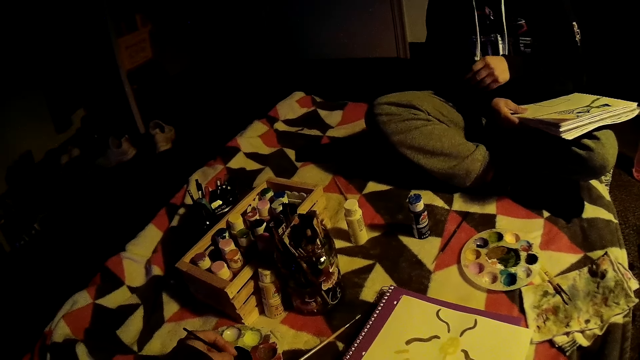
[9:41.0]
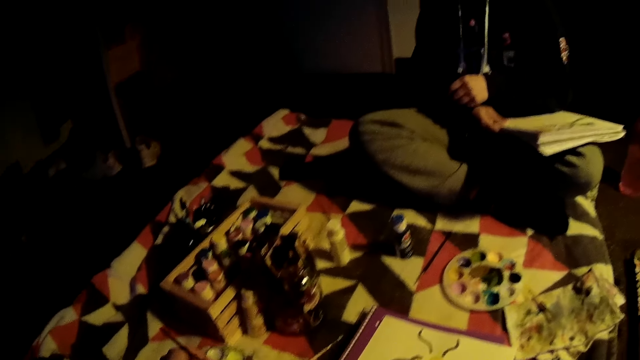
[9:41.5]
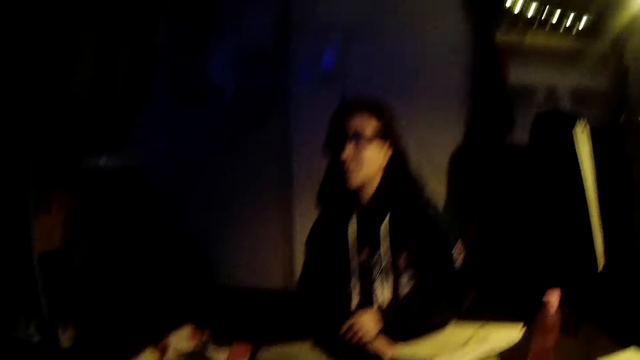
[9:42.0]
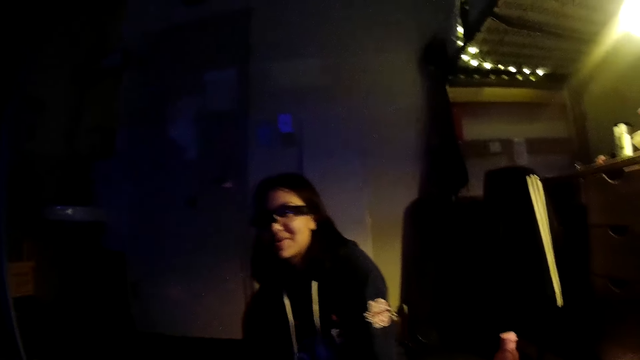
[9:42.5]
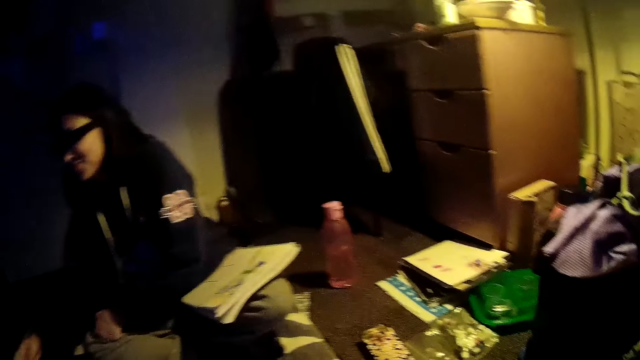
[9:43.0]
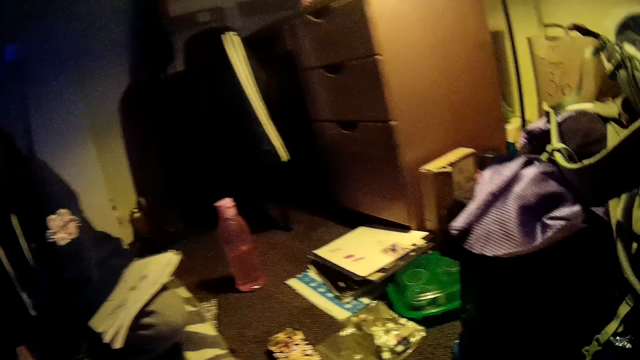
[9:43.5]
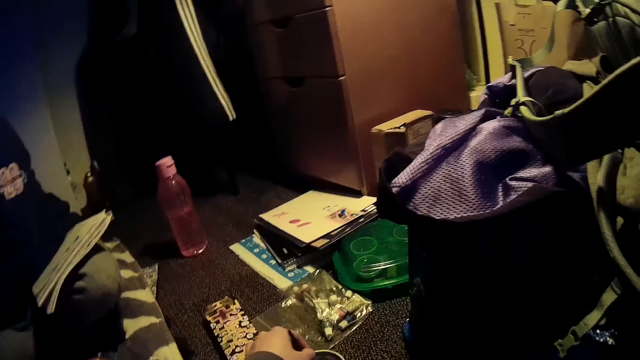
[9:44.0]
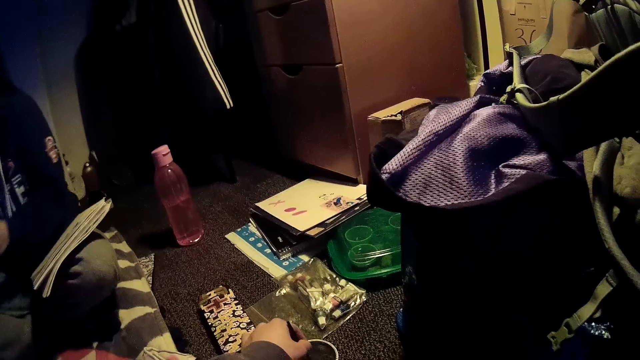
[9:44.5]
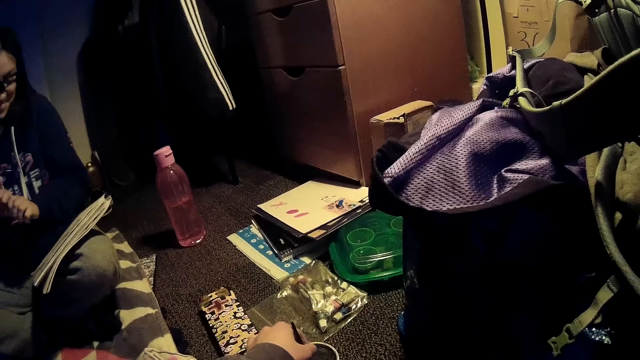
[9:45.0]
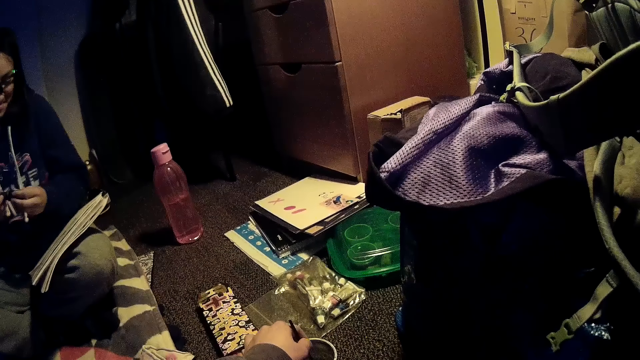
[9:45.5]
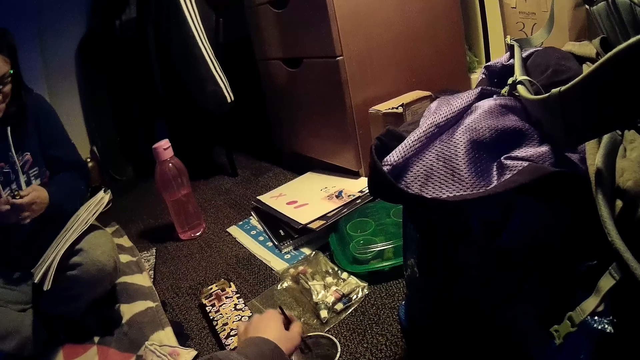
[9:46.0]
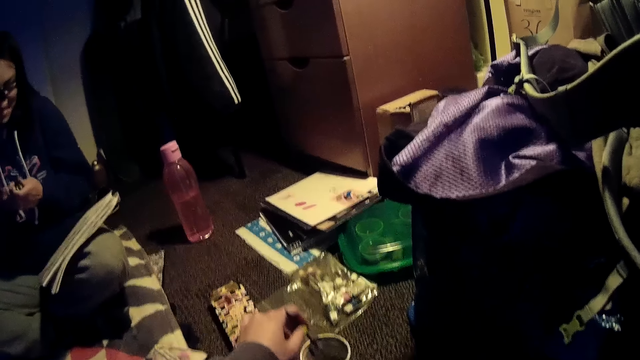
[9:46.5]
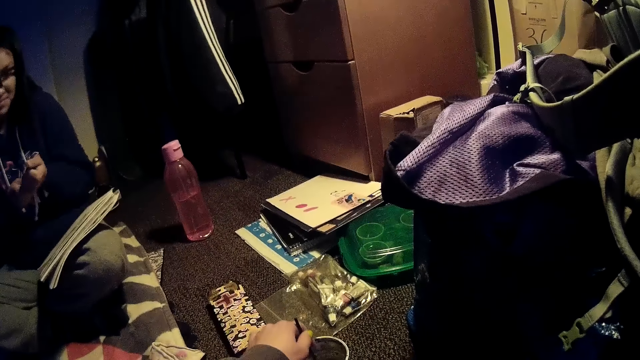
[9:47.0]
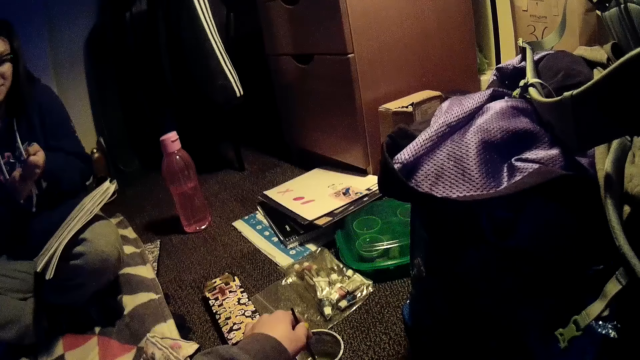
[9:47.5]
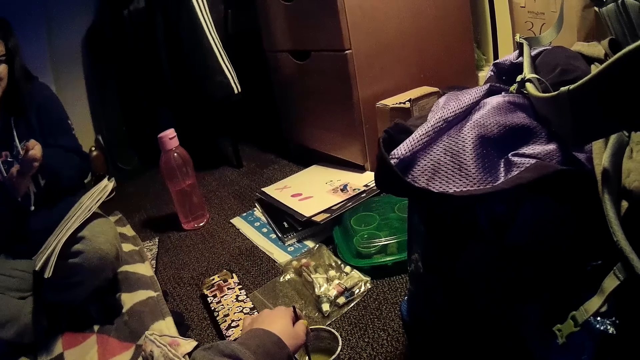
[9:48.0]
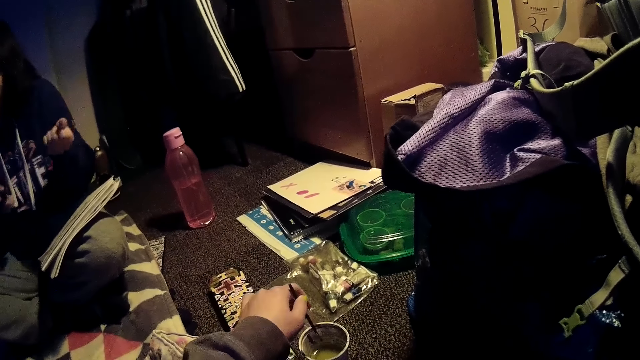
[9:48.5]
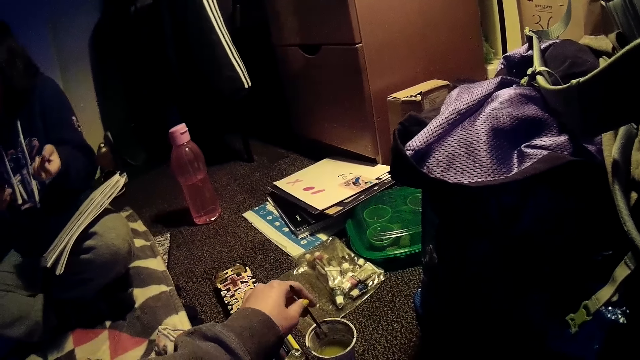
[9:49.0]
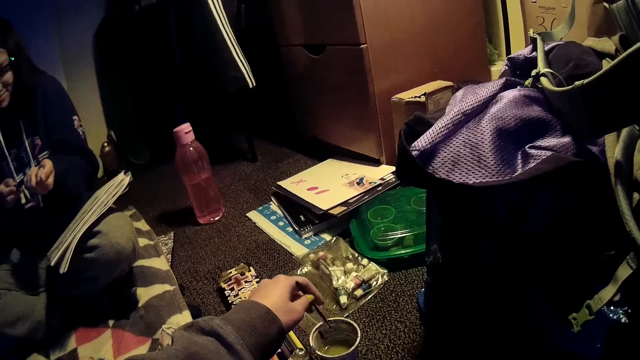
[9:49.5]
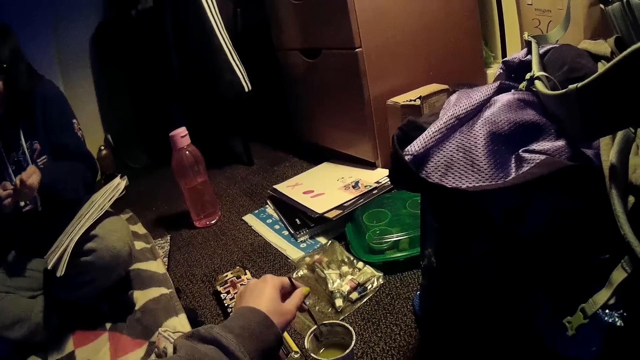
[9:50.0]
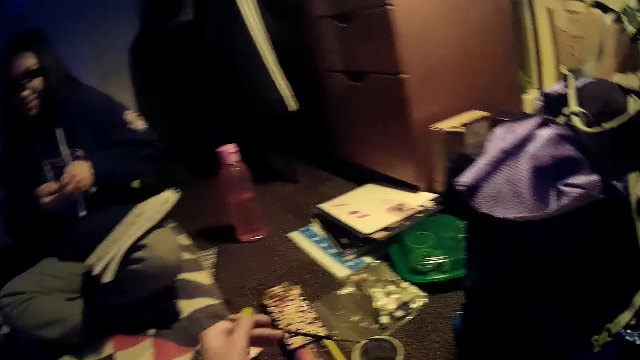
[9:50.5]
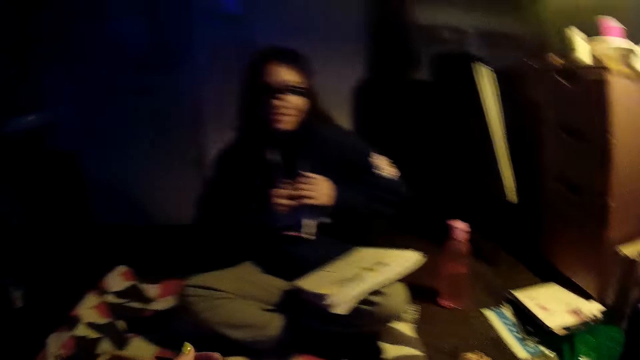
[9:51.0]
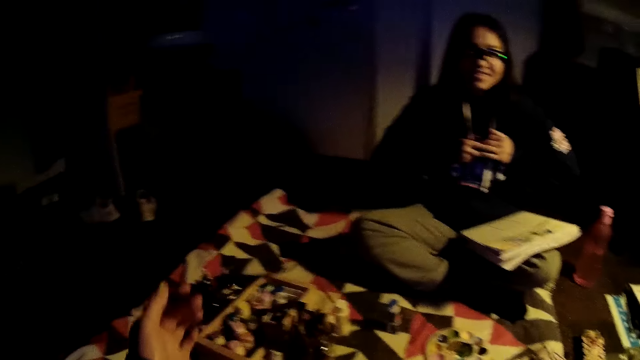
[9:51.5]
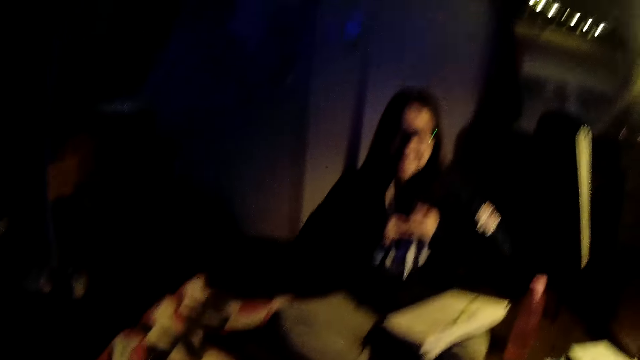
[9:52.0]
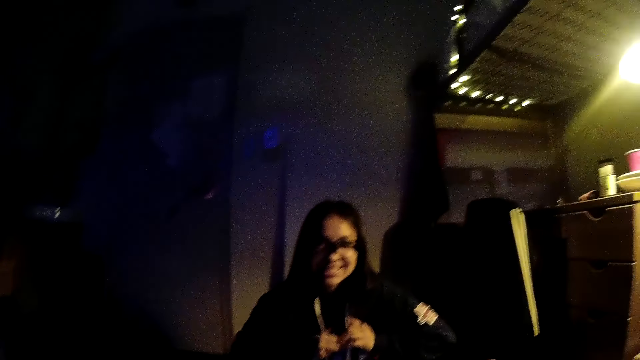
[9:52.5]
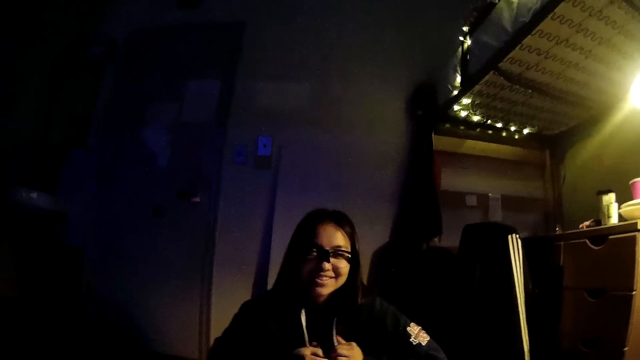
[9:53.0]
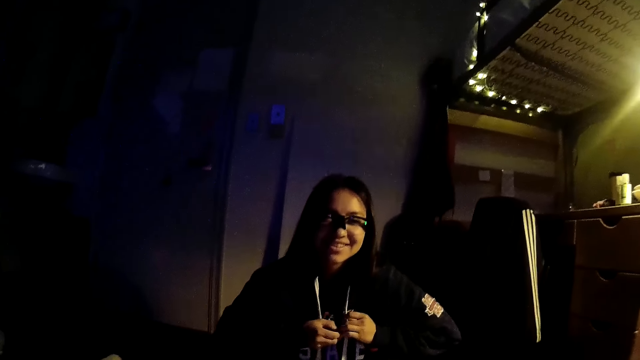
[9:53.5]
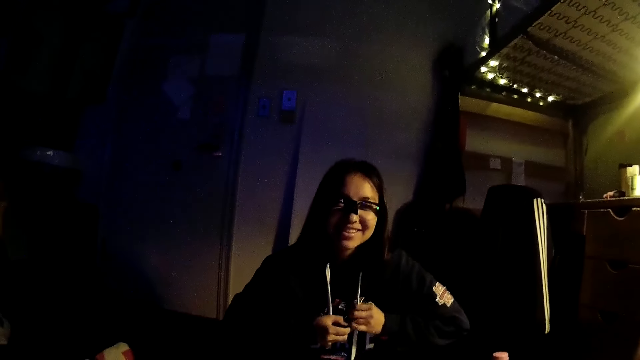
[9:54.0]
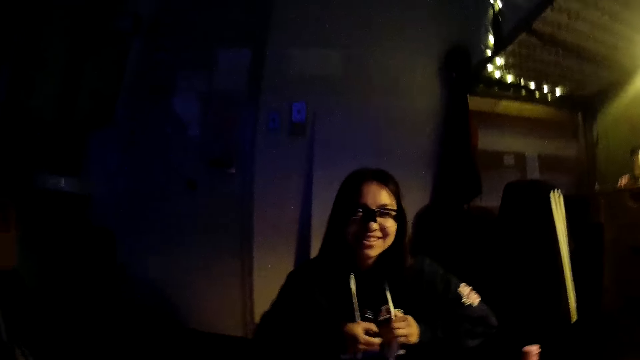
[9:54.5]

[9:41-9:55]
A woman holds the drawing book with her right hand. The camera wearer rotates a watercolor pencil in a water container. They scoop paint from a cup with the brush. The woman opens a marker lid. The camera wearer lifts the watercolor pencil slightly. They dip the watercolor pencil in the water container. They lift the watercolor pencil slightly. The woman attaches the marker lid to the marker. The camera wearer removes the watercolor pencil from the water container.

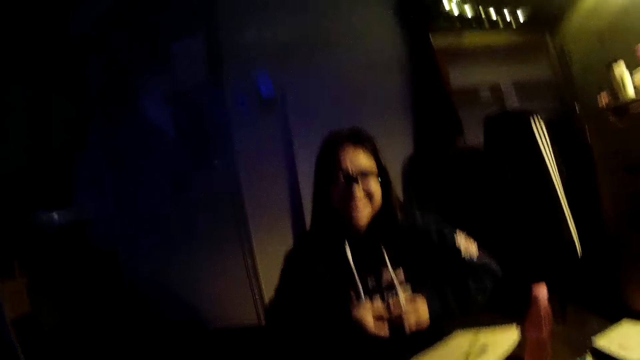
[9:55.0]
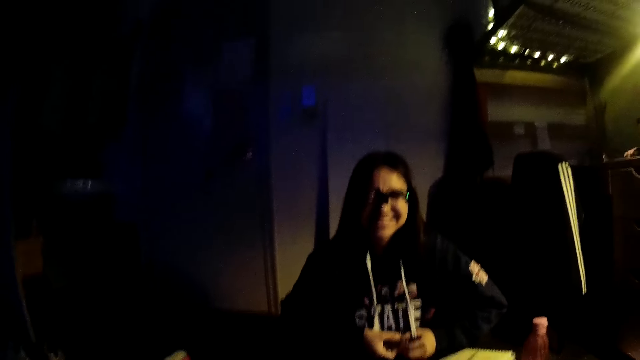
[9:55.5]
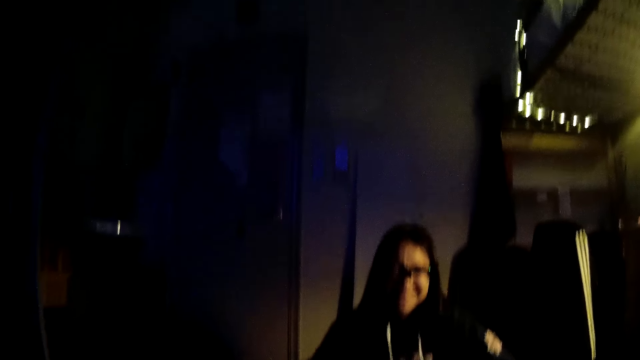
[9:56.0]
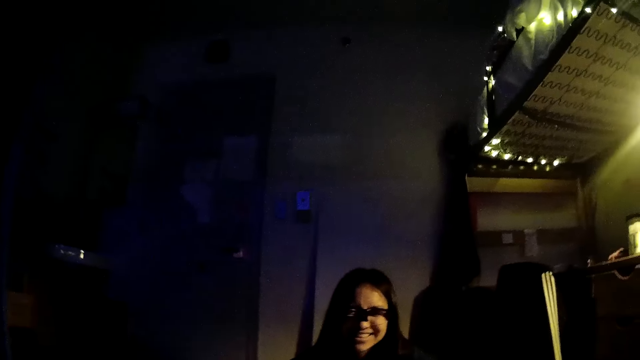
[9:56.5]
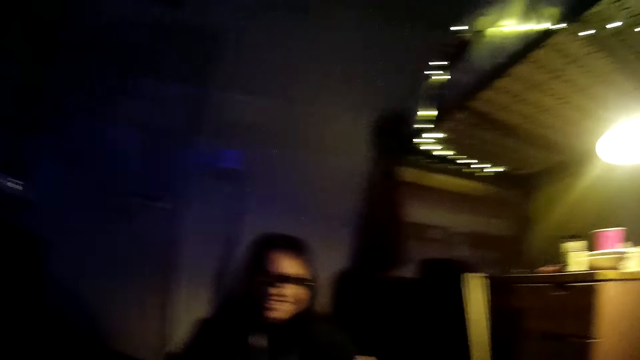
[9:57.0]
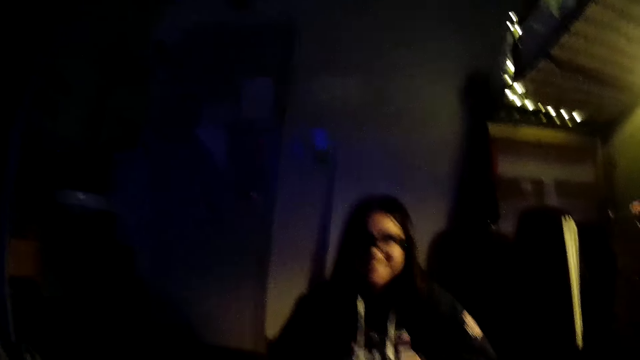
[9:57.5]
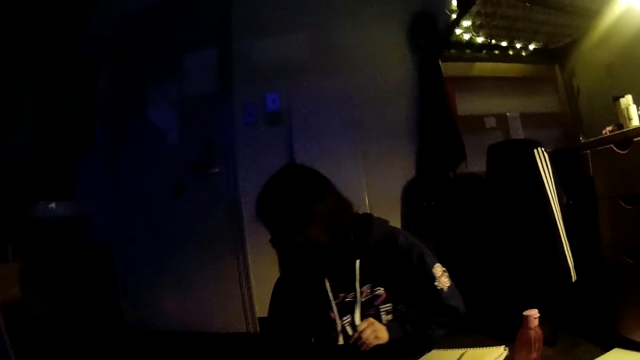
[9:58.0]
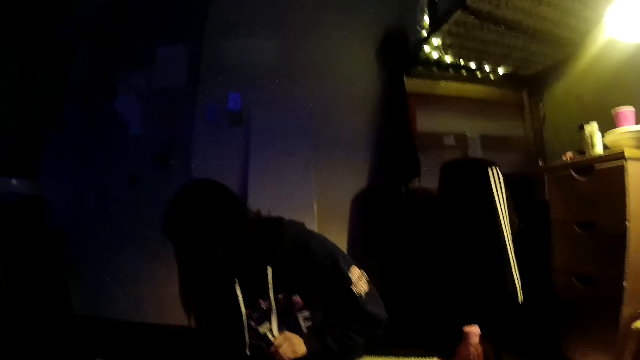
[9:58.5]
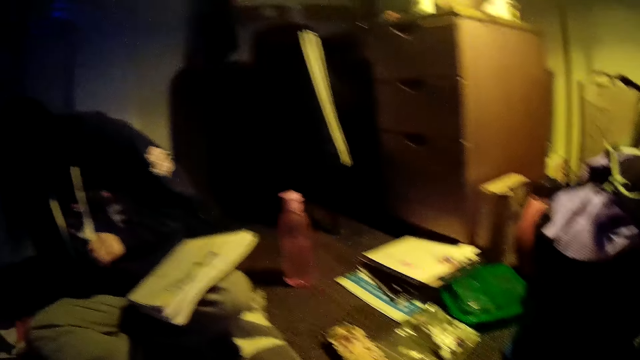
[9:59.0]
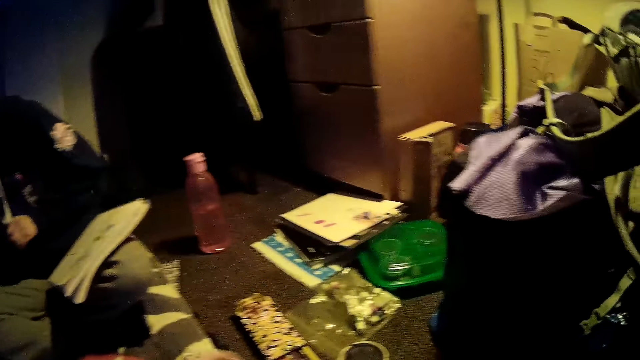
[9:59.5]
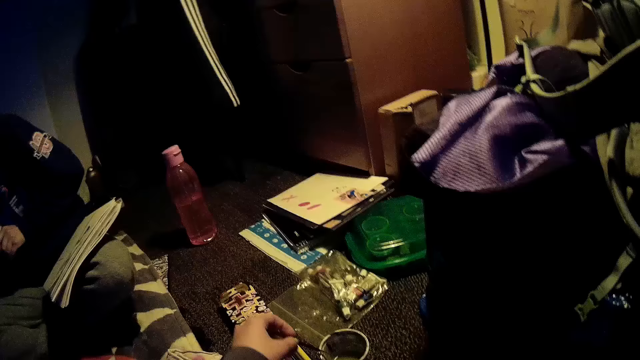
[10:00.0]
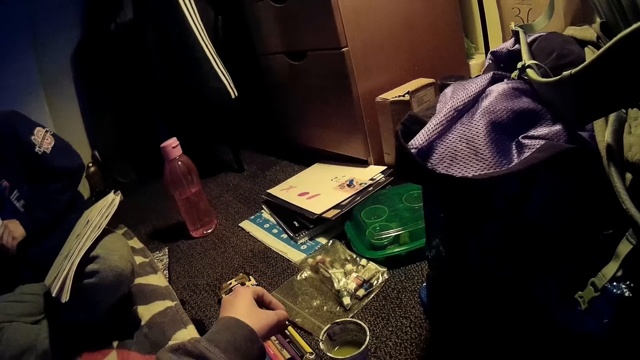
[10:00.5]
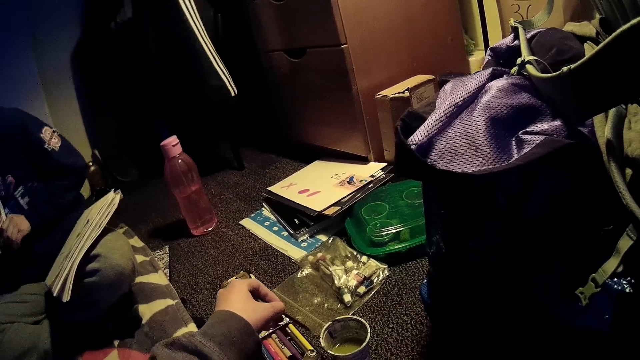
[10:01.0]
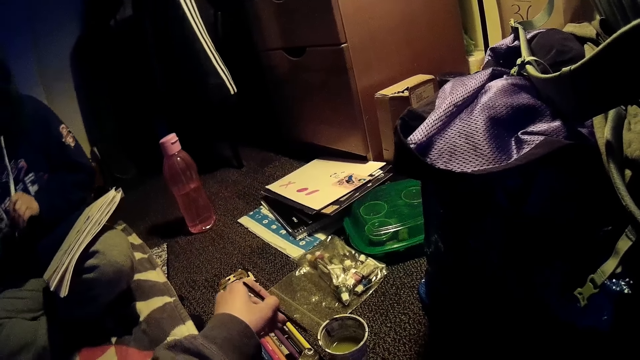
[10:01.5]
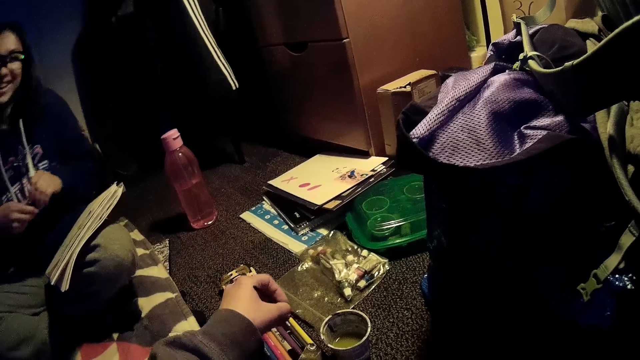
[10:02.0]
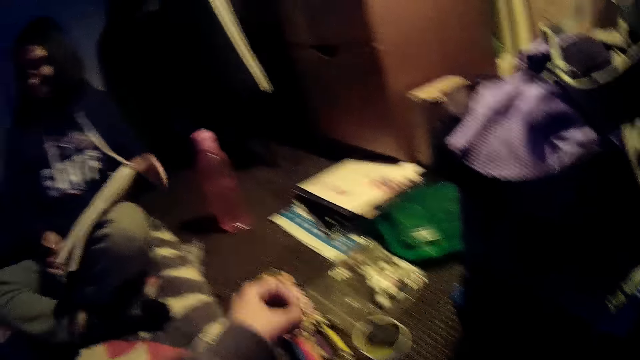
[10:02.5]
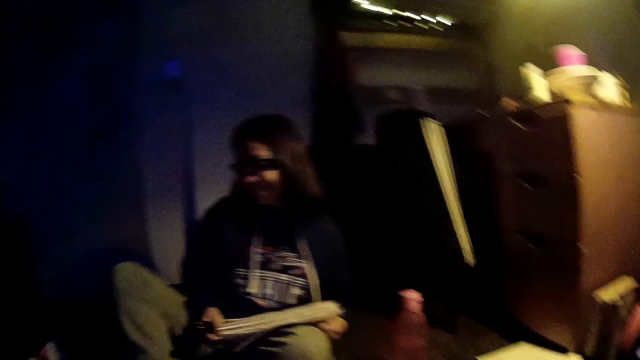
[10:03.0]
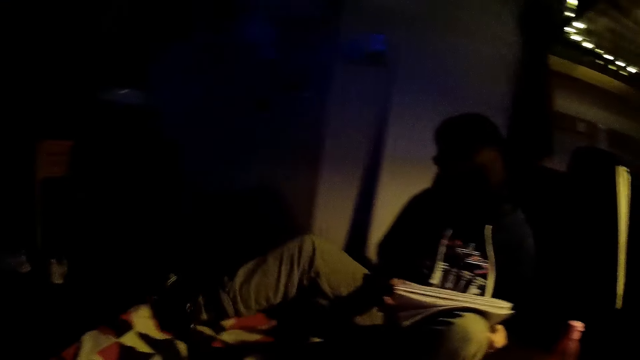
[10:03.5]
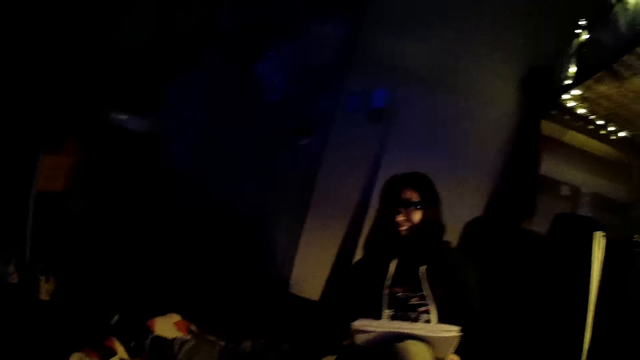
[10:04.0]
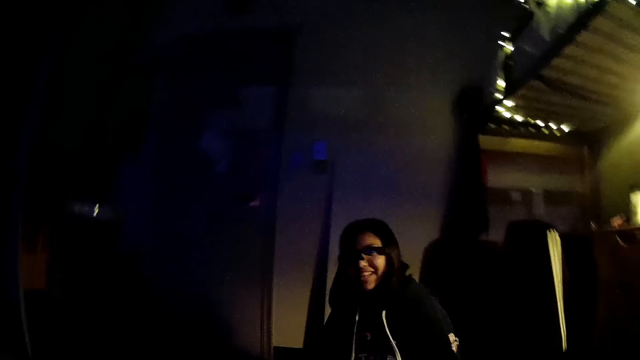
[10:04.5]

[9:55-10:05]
The camera wearer scoops paint from the cup with the brush. They remove excess paint from the watercolor pencil. The woman holds the painting book.
